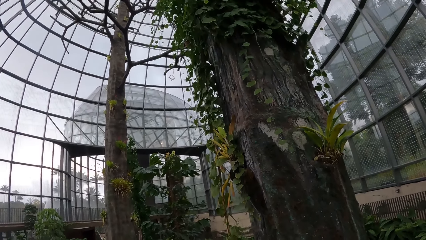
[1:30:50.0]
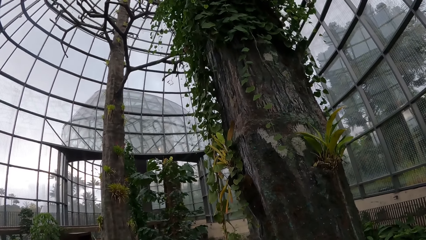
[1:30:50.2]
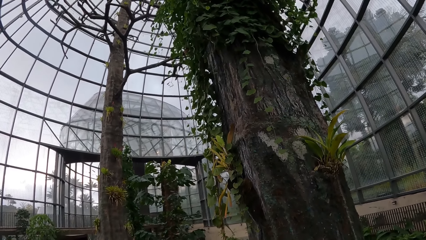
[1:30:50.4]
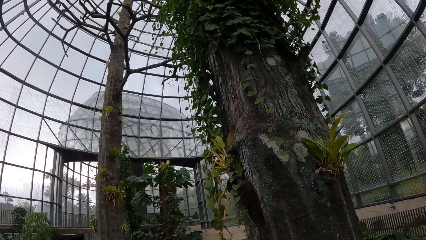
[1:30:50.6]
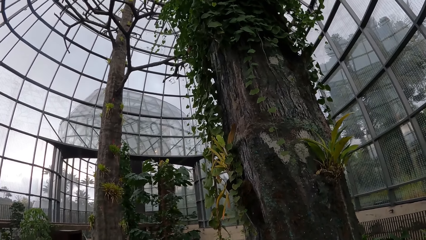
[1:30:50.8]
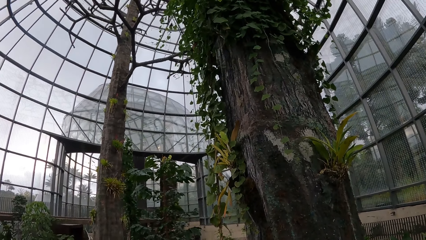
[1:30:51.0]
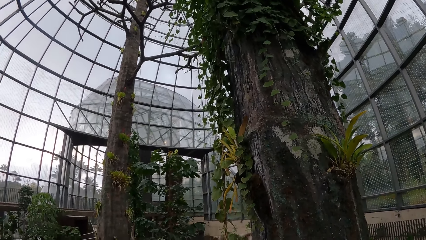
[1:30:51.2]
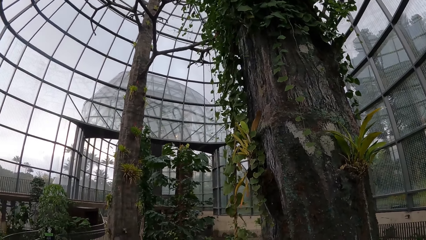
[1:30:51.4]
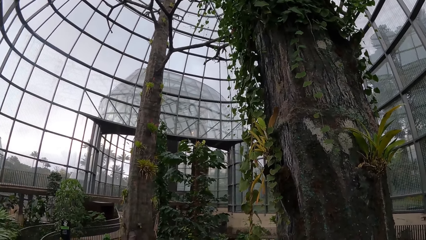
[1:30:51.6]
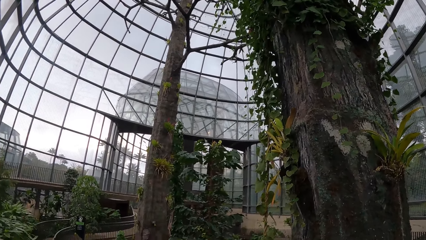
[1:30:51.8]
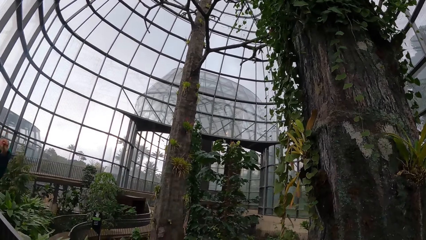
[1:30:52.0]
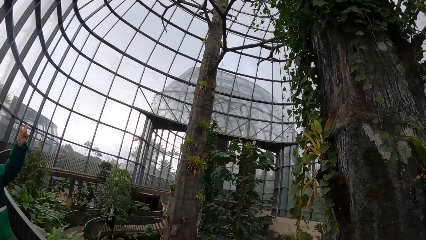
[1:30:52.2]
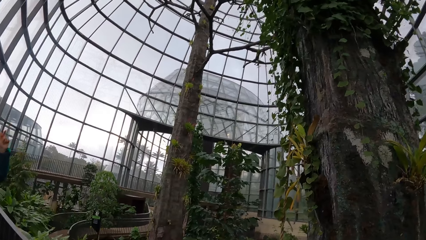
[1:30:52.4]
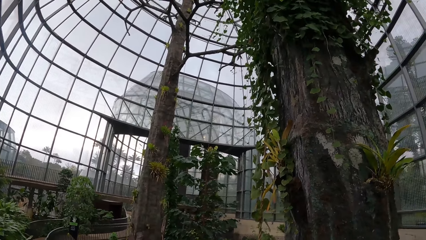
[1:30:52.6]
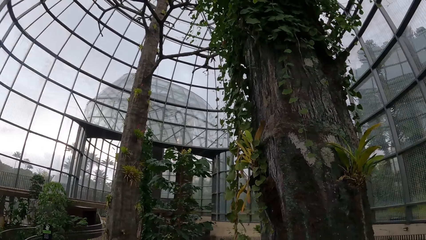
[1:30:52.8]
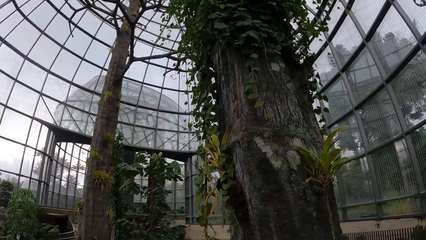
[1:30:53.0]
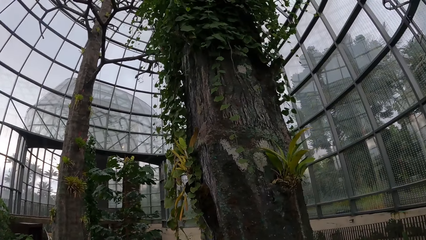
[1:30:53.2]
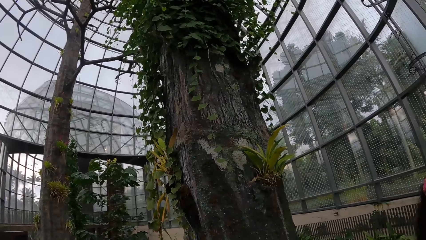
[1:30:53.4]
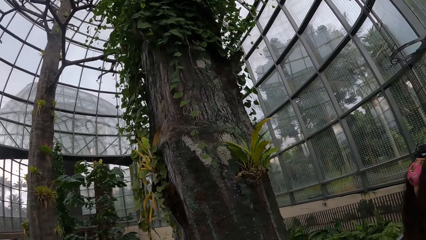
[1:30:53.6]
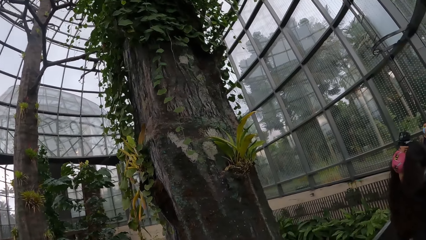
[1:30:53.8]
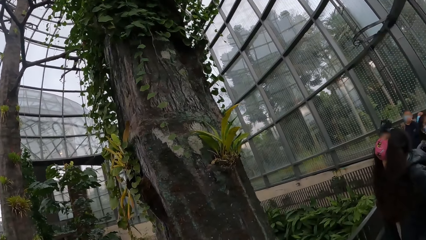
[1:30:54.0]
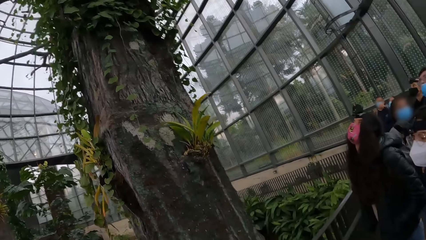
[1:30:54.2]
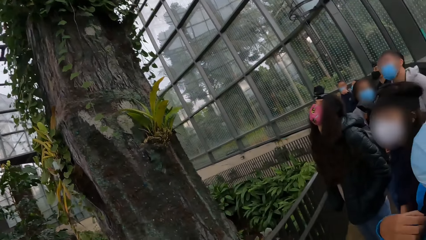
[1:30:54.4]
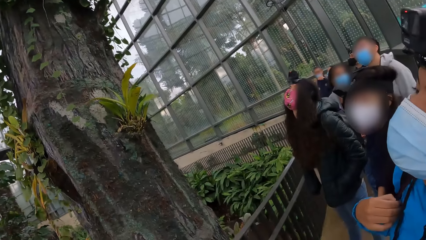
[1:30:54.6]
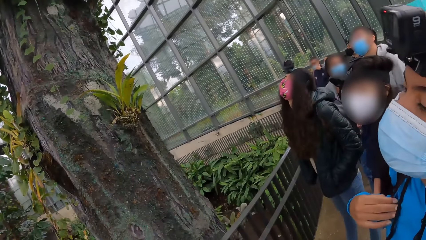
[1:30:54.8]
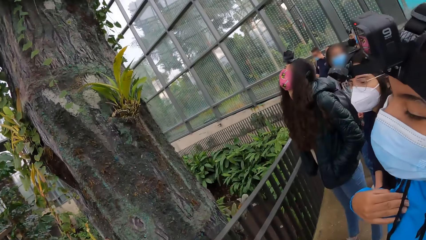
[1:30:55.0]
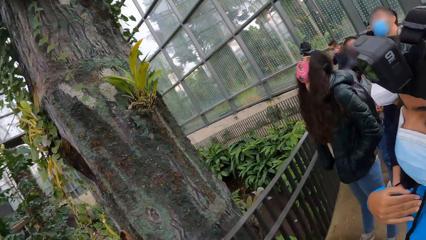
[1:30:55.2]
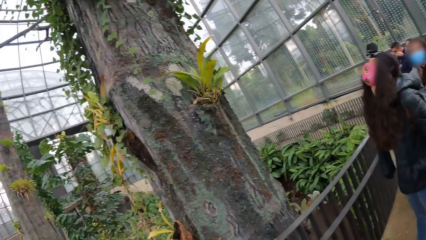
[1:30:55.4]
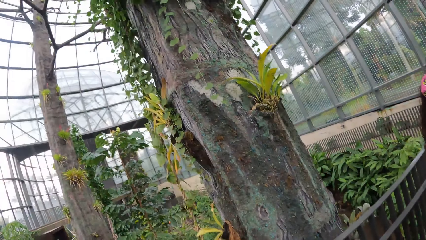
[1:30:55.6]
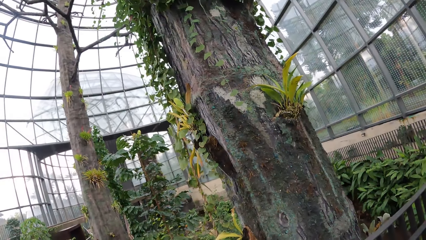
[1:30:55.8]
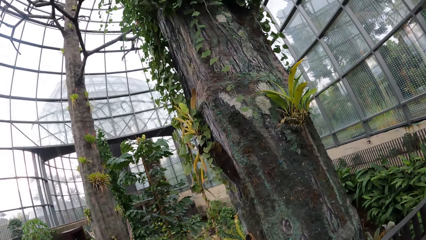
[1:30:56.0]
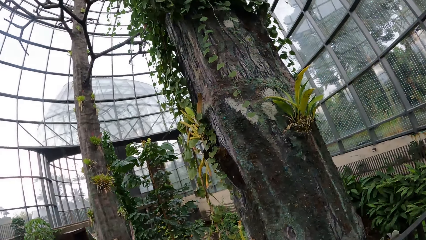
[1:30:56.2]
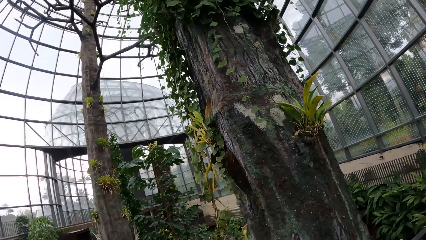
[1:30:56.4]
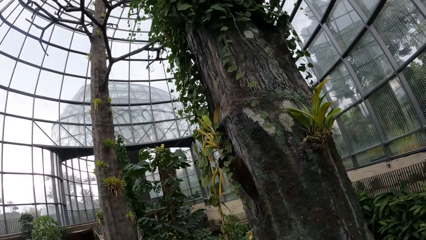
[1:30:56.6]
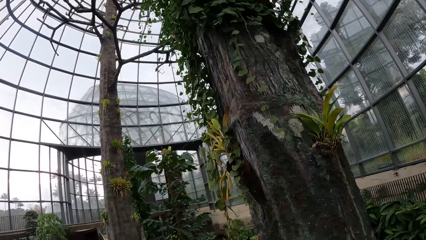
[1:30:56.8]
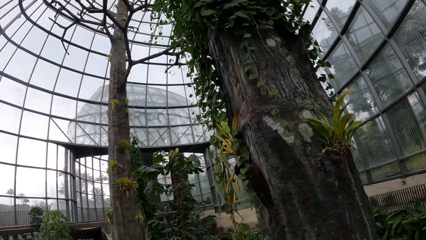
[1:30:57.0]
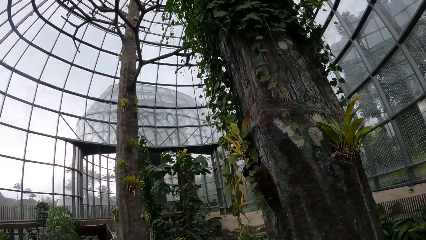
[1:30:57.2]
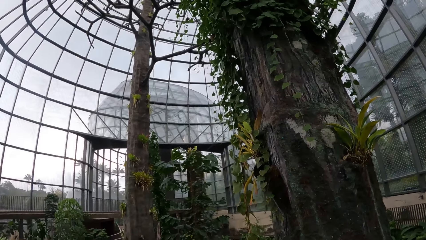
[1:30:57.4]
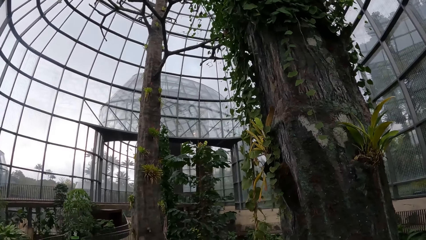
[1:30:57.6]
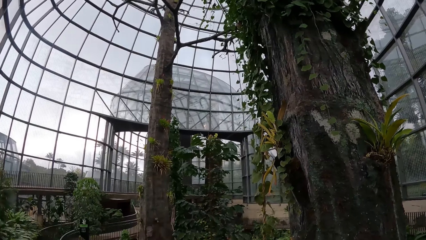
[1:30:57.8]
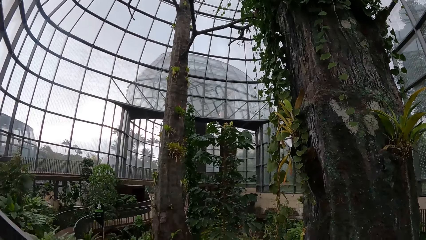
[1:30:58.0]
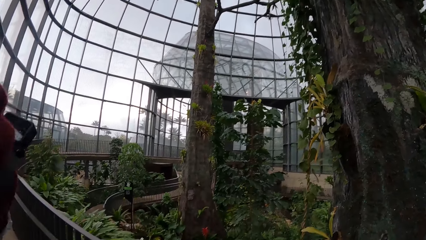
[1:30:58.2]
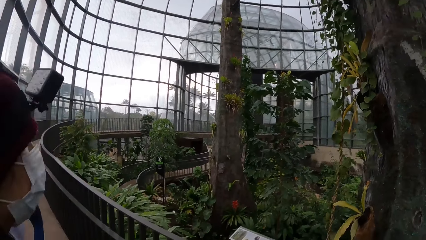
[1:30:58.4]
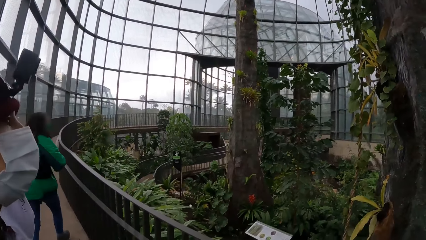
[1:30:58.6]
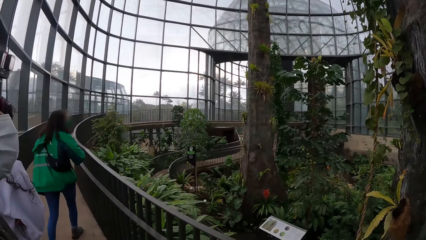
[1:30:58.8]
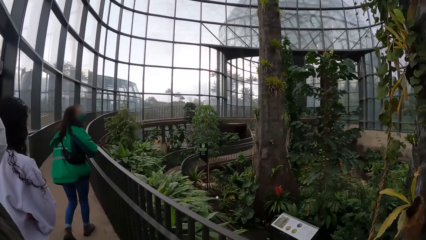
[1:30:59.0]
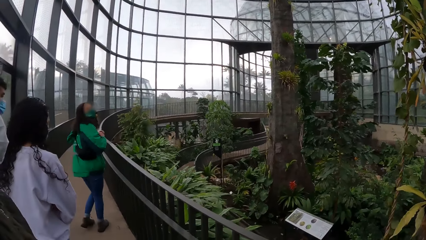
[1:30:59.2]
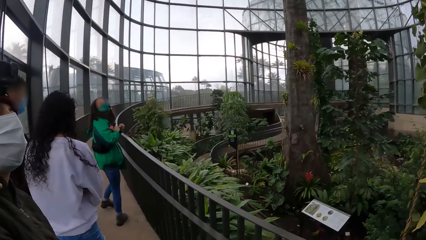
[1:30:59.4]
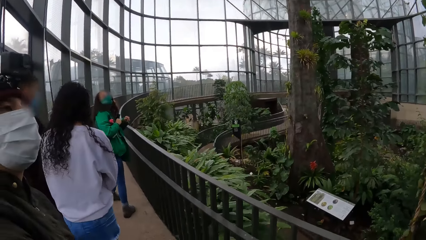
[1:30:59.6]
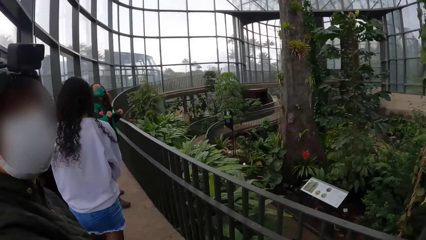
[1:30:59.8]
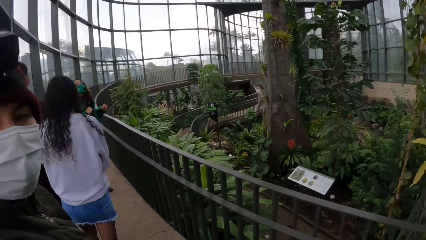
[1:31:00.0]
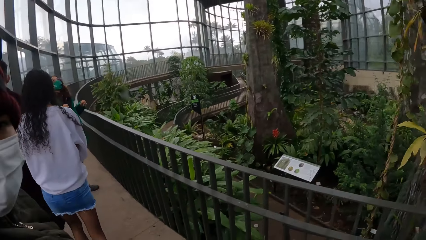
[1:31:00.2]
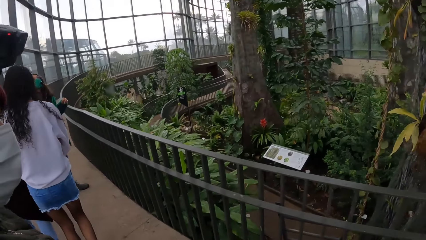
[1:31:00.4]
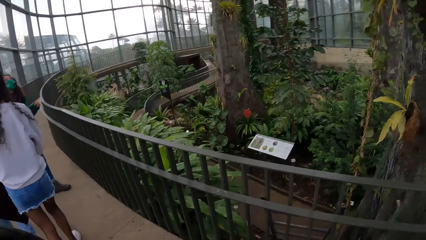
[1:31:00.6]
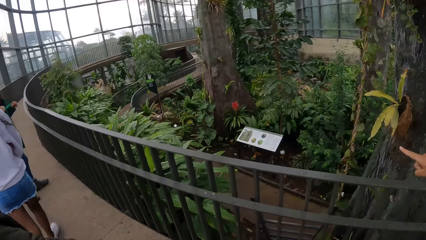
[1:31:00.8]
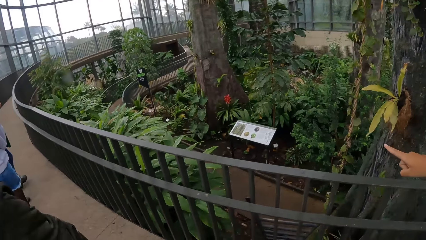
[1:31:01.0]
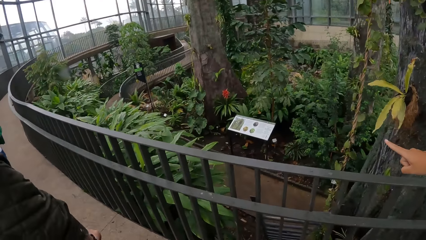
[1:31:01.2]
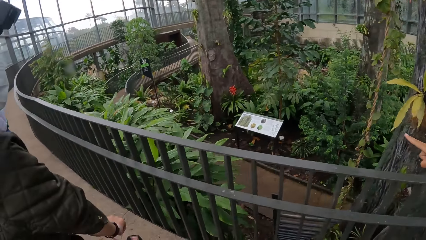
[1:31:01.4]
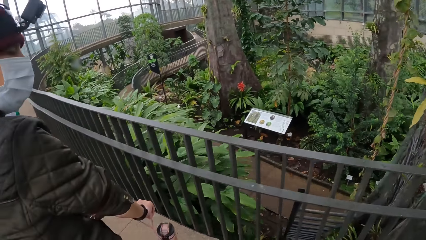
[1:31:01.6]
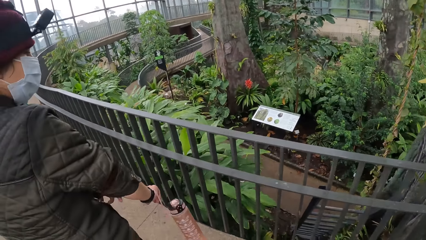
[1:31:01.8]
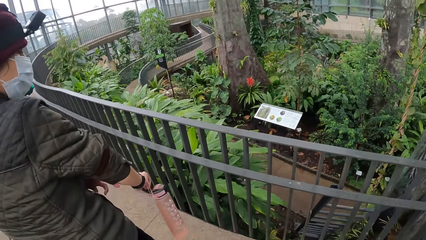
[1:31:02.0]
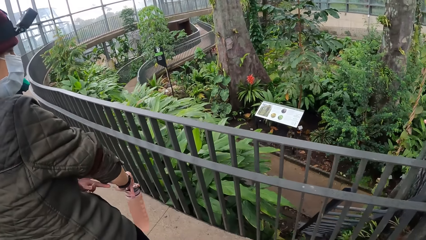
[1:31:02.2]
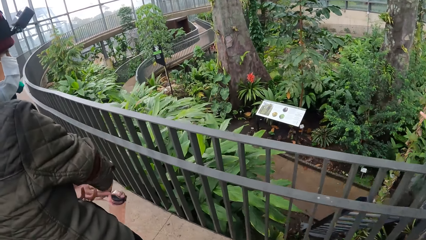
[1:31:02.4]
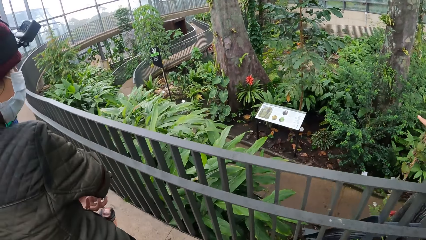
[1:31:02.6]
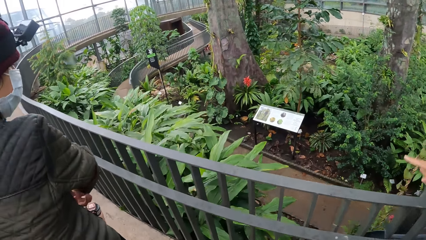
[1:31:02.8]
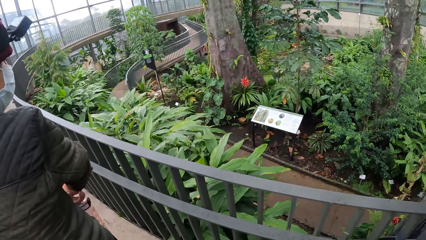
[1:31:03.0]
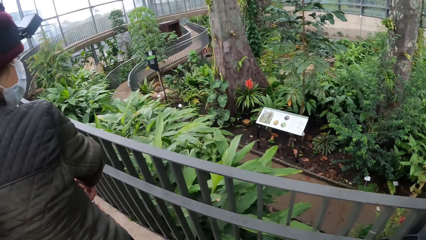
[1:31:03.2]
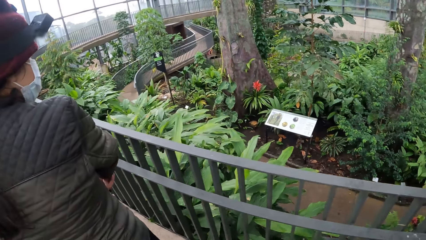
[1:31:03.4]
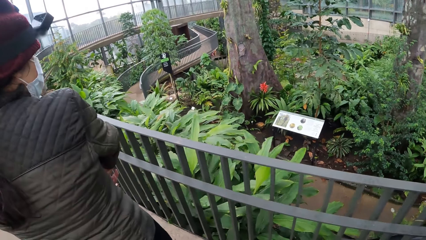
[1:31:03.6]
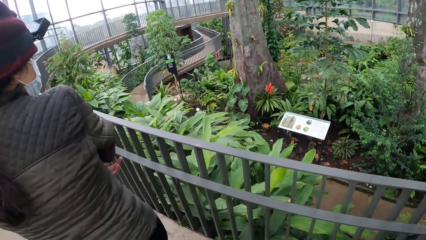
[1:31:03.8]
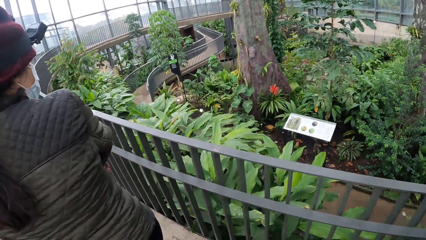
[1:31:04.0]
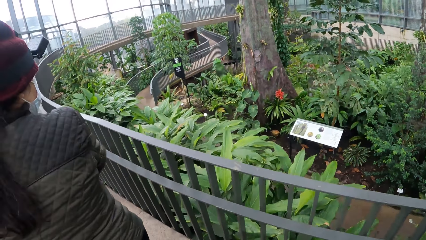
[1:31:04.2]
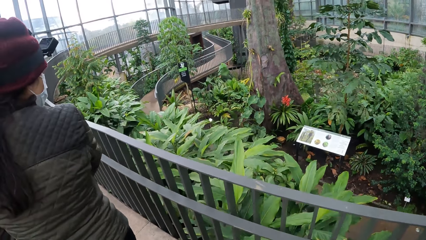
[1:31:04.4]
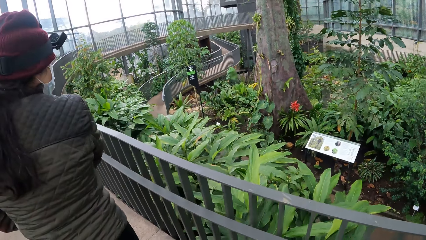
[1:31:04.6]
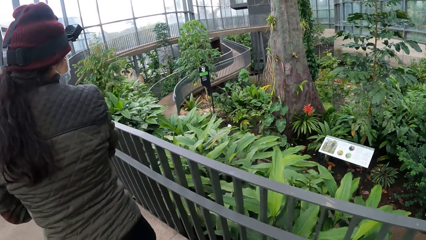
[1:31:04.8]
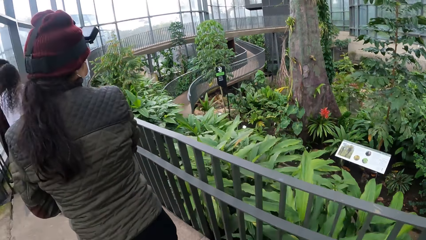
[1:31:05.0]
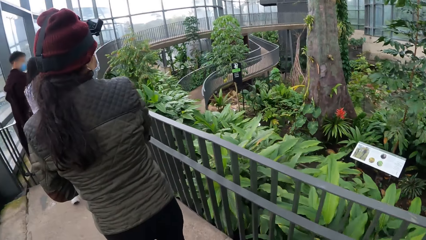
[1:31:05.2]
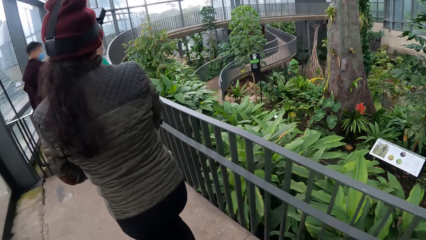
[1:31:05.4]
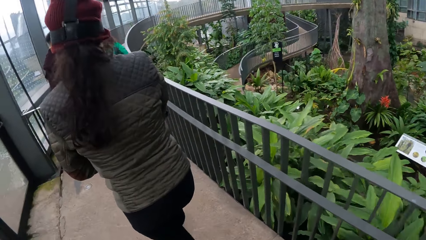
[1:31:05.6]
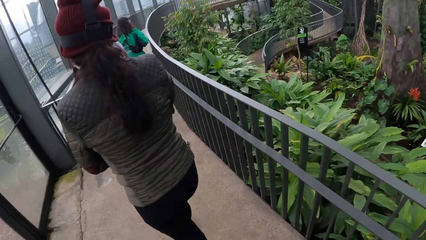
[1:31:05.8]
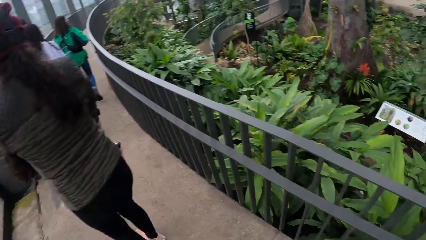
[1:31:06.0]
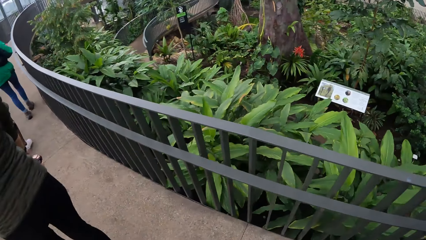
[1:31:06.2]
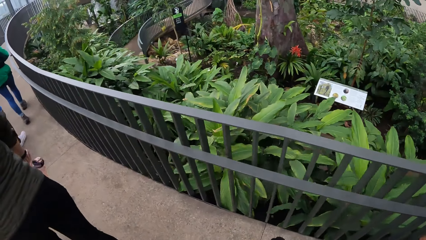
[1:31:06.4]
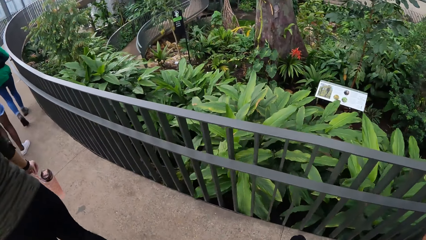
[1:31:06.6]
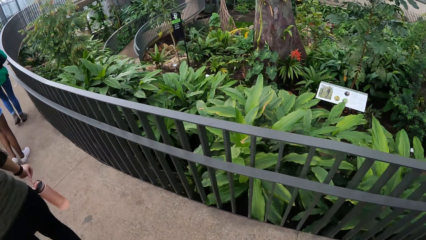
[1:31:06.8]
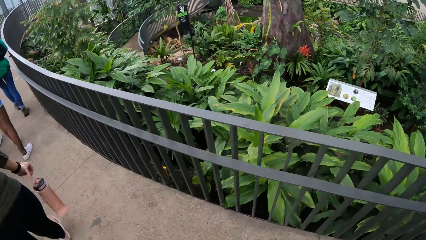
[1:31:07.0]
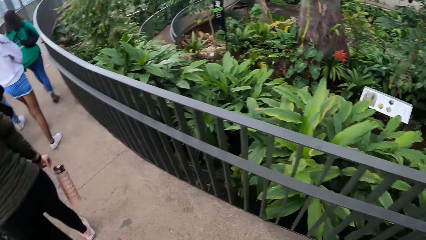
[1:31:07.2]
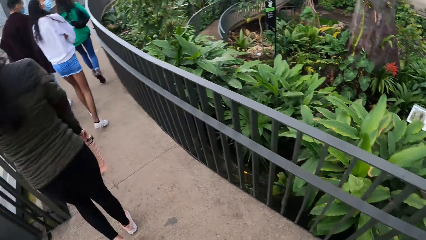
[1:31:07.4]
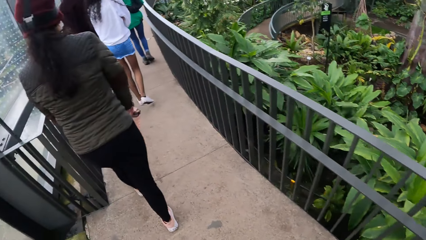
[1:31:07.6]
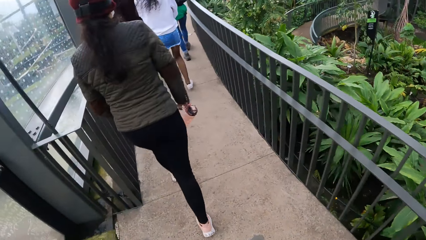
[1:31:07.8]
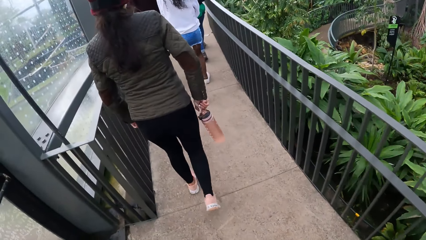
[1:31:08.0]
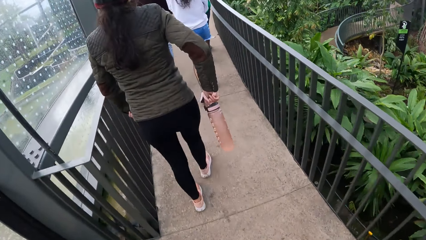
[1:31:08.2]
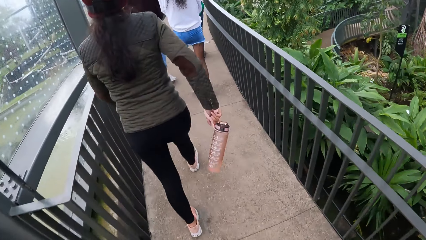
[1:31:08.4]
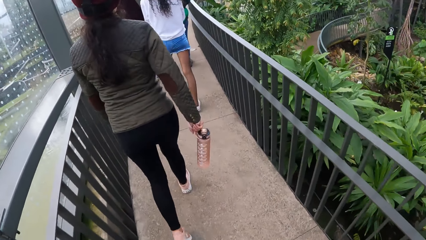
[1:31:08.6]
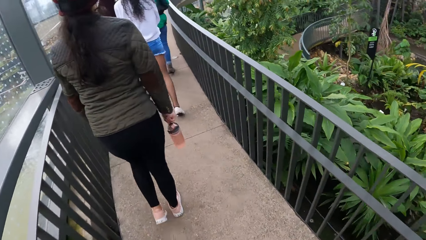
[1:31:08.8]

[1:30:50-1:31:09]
A man moves around. The camera wearer looks around. A woman scratches her sweater with her right hand. The camera wearer moves around. A lady moves around. Another lady moves around. Another man points in the garden. Another woman holds the water bottle with her right hand. The camera wearer walks around the garden with the group of people.
